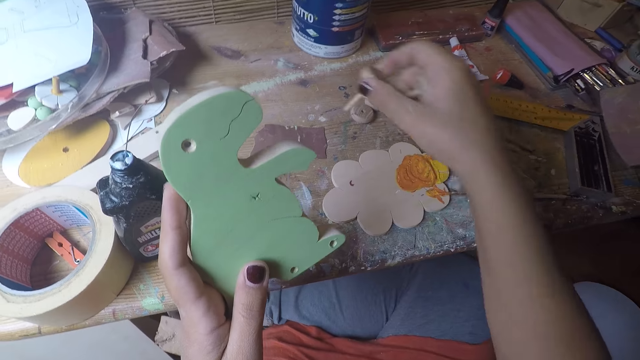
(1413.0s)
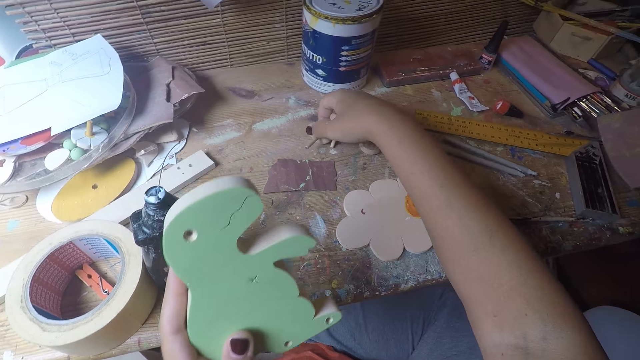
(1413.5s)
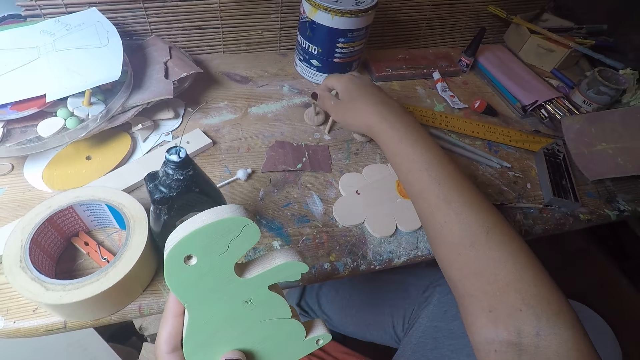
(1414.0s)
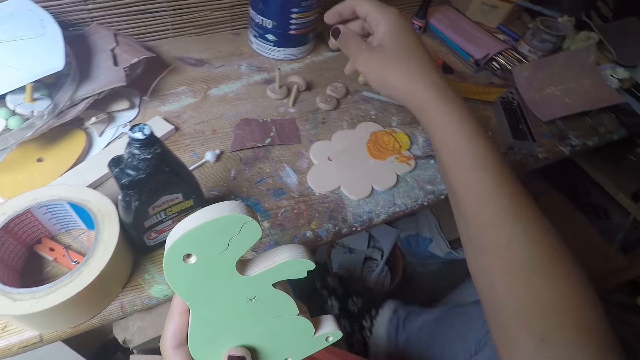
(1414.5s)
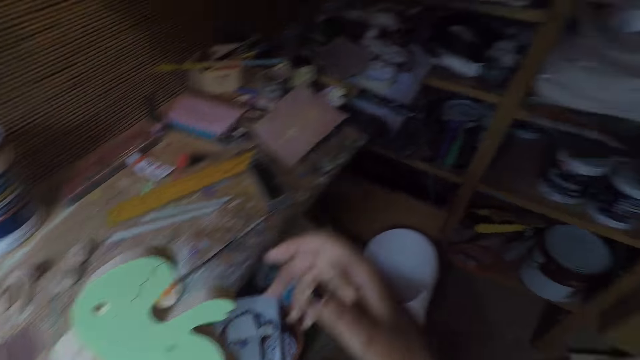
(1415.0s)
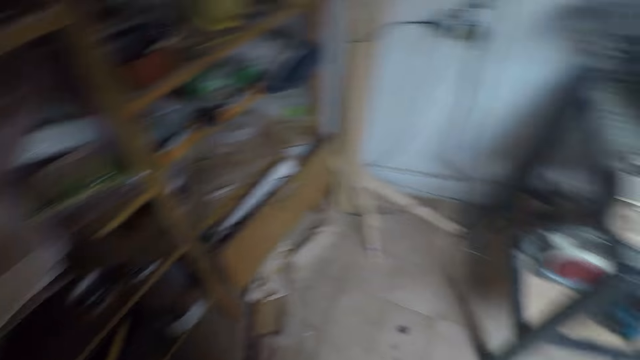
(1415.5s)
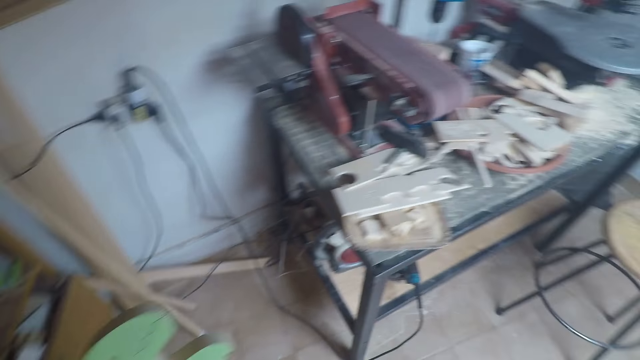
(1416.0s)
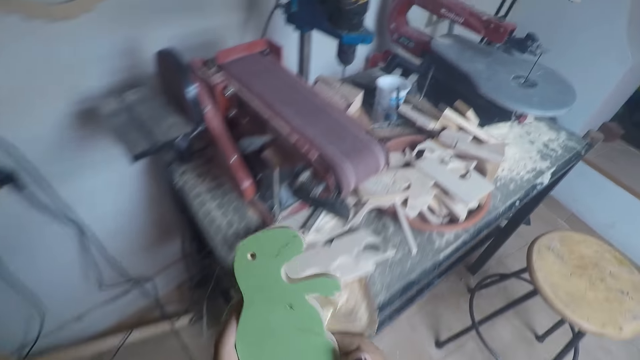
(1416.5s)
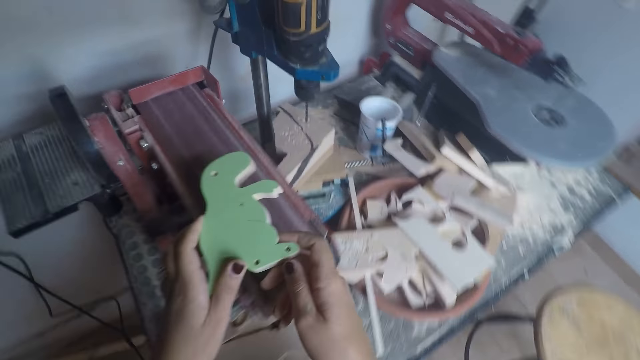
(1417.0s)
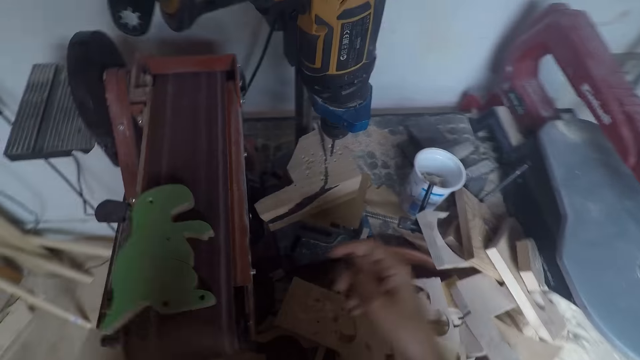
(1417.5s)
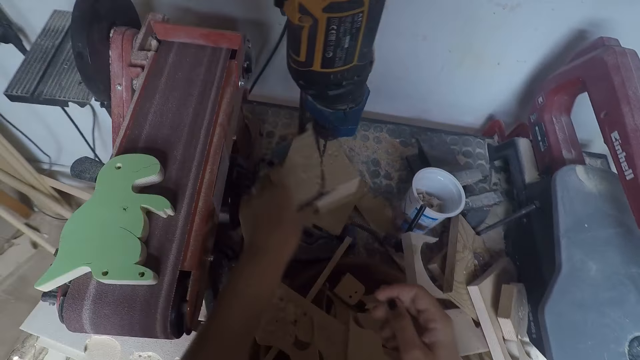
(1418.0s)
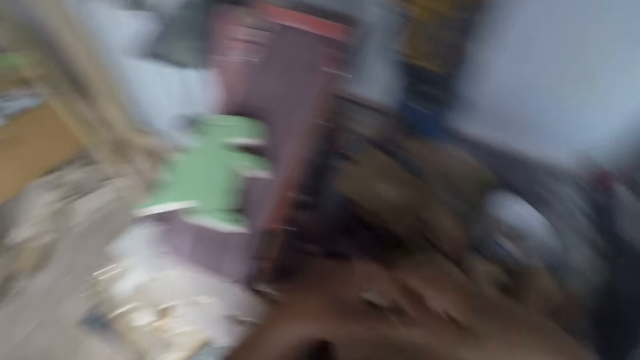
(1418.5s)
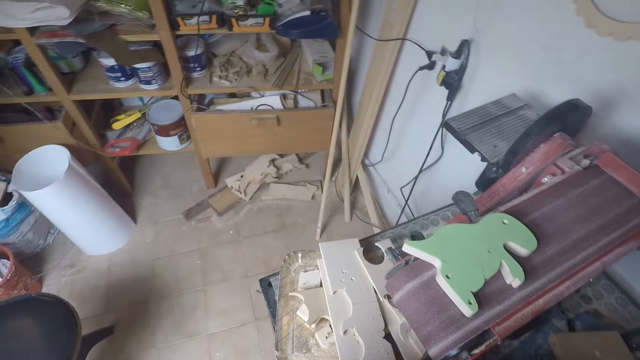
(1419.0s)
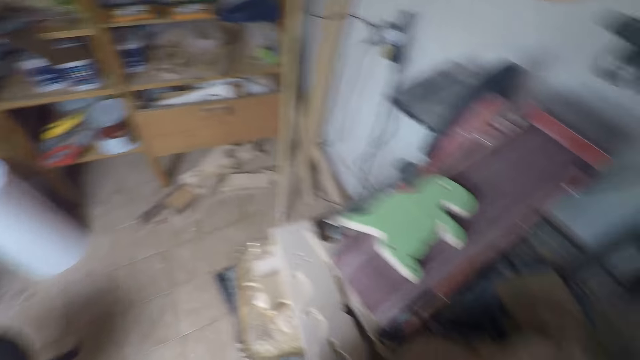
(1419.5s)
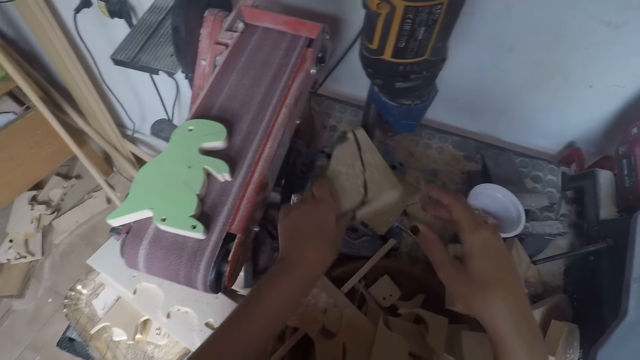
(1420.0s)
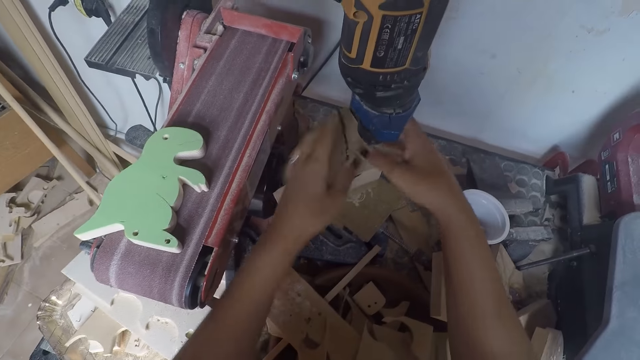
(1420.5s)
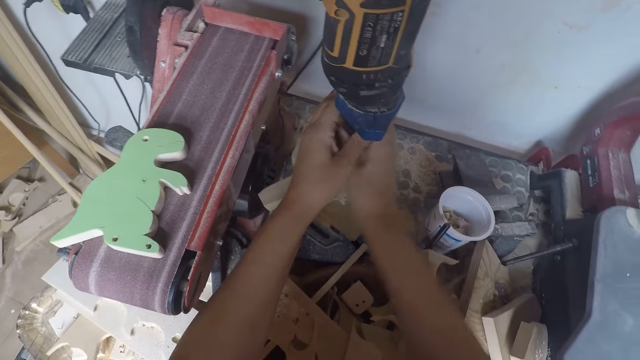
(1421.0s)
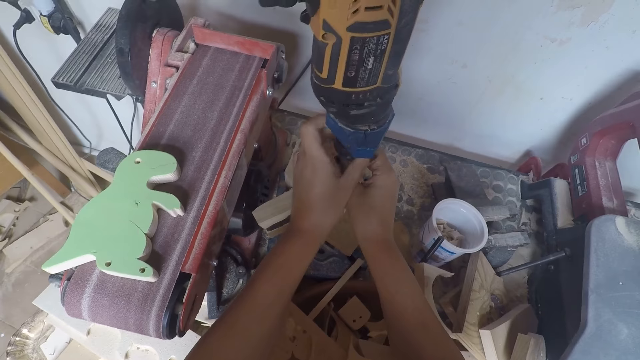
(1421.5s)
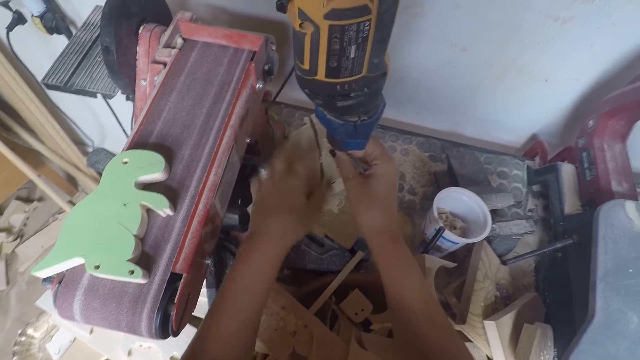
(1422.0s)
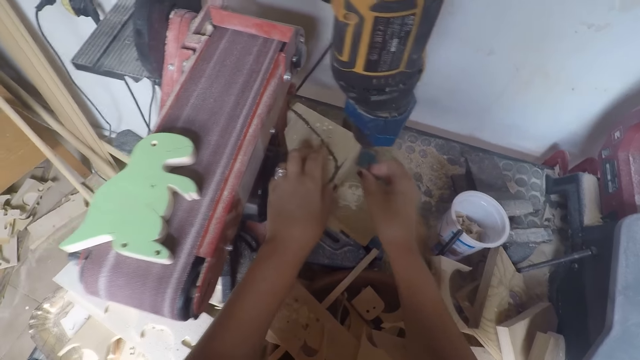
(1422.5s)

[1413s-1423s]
The camera wearer removes a rod in a wood craft. She puts the wood craft on a table. She drops the short wooden stick with the round wood in her right hand on the table. She drops the short wooden stick with the round wood in her right hand on the table again. She walks in a workshop towards a sandpaper machine. She drops the wood shaped dinosaur on the sandpaper machine with both hands. She carries a wood on a drill press with her left hand. She drops the wood on the drill press with her left hand. She removes the drill bit of the drill press with both hands.

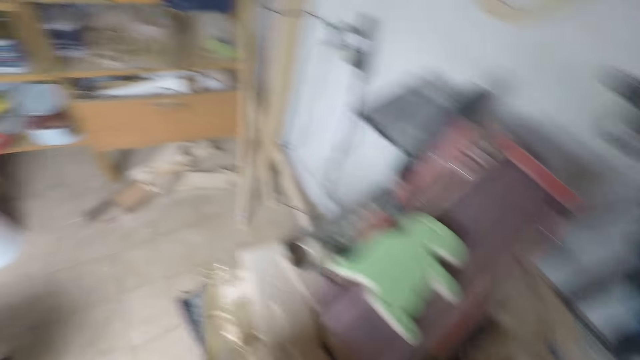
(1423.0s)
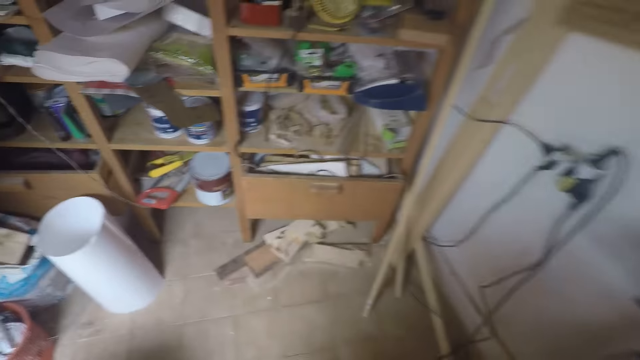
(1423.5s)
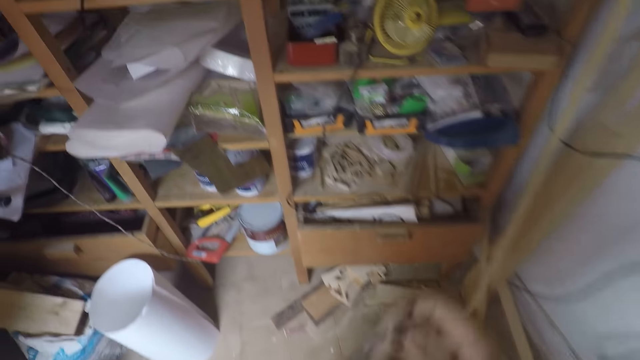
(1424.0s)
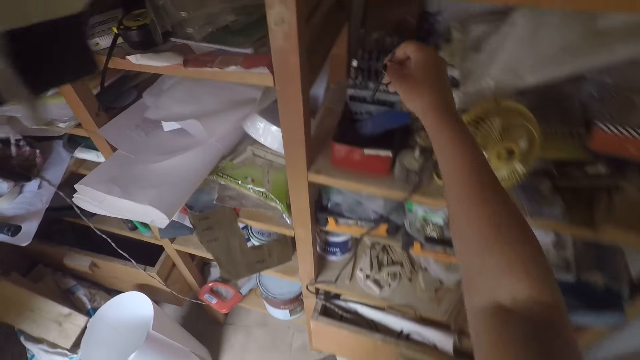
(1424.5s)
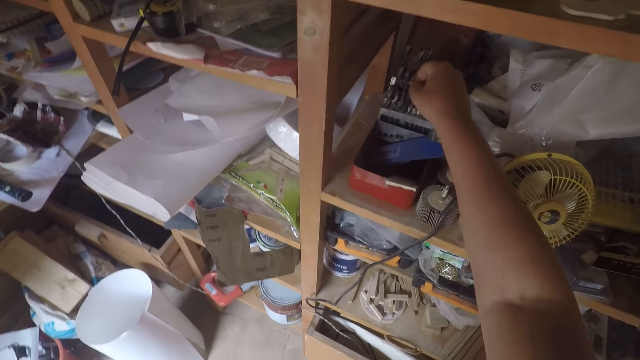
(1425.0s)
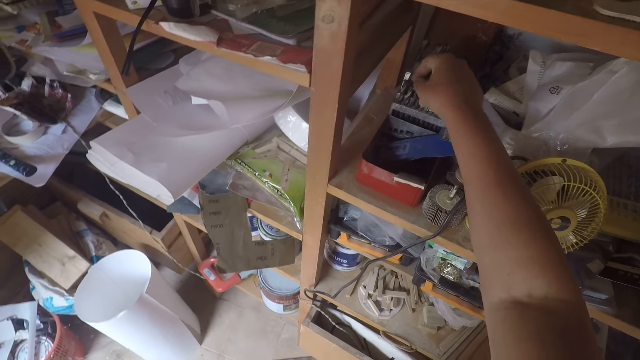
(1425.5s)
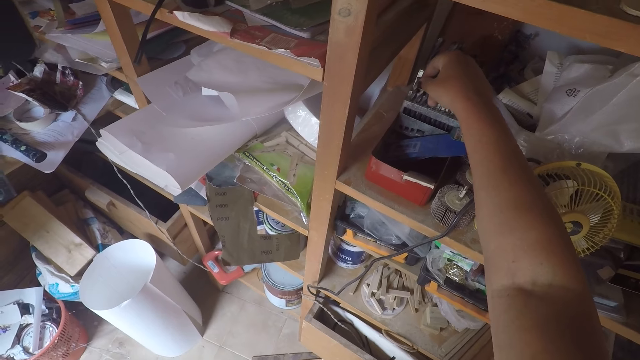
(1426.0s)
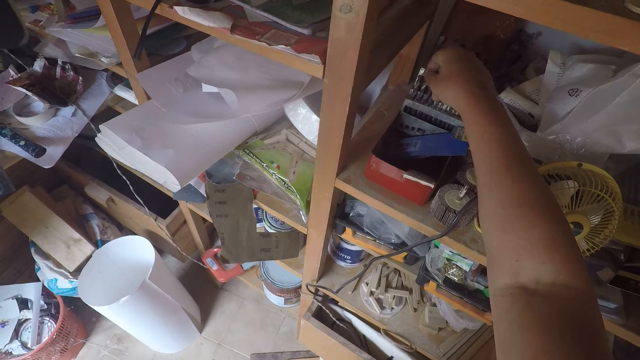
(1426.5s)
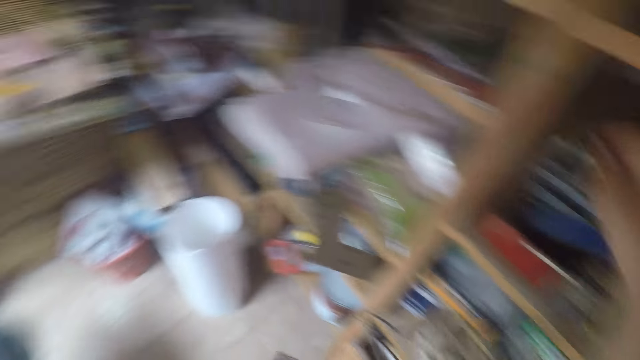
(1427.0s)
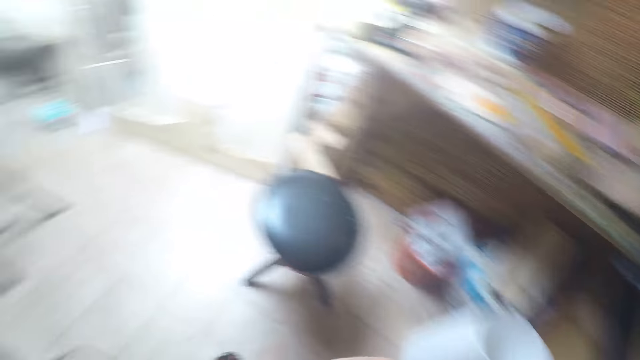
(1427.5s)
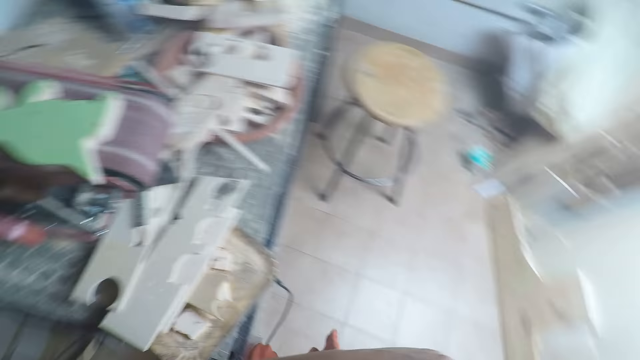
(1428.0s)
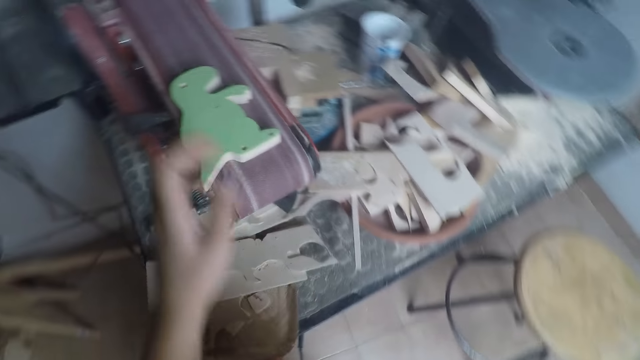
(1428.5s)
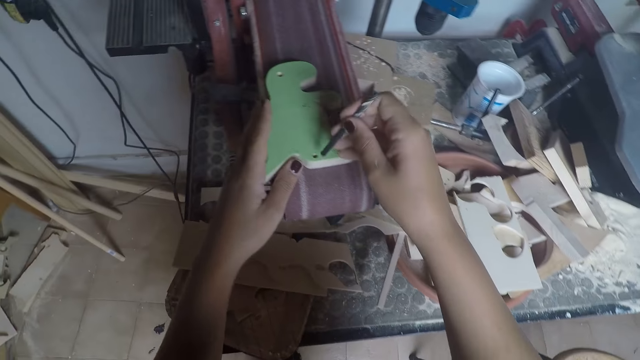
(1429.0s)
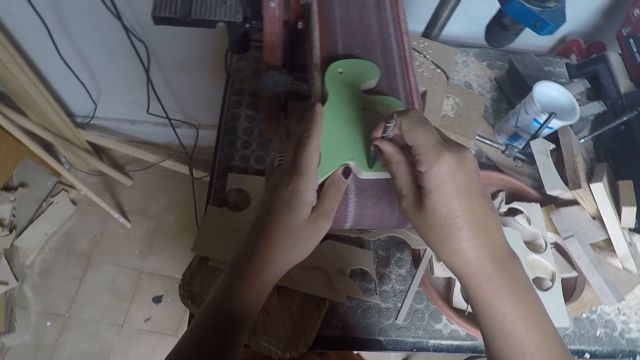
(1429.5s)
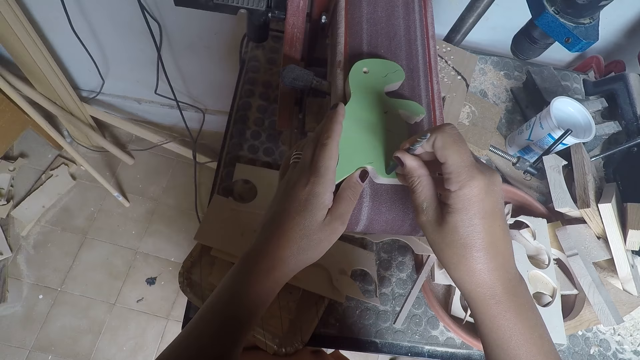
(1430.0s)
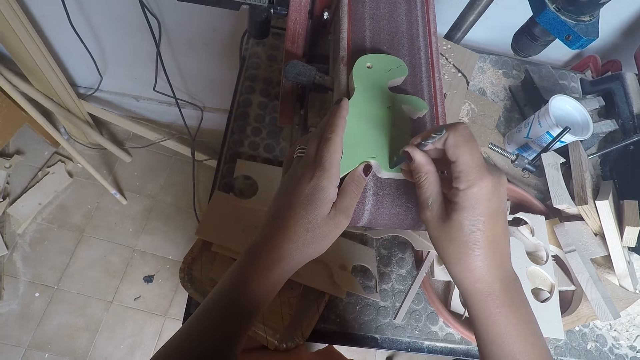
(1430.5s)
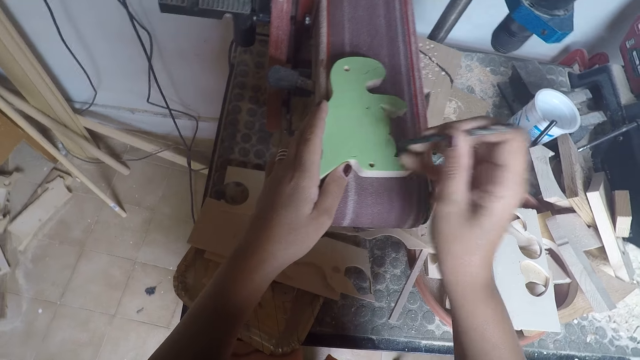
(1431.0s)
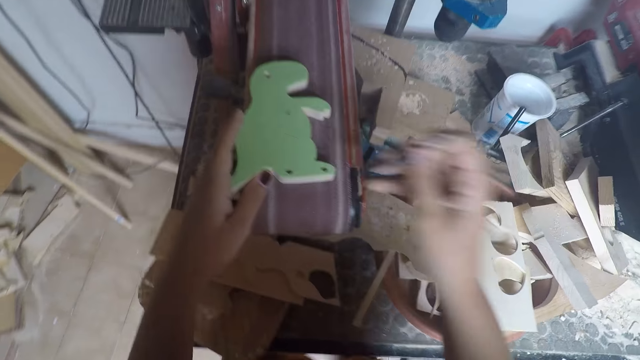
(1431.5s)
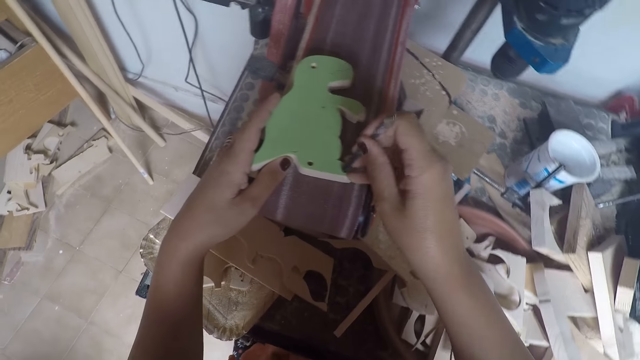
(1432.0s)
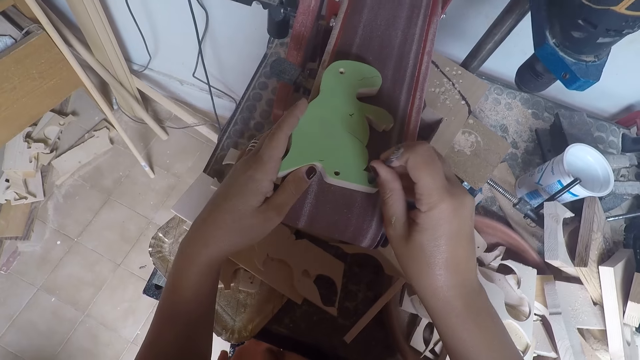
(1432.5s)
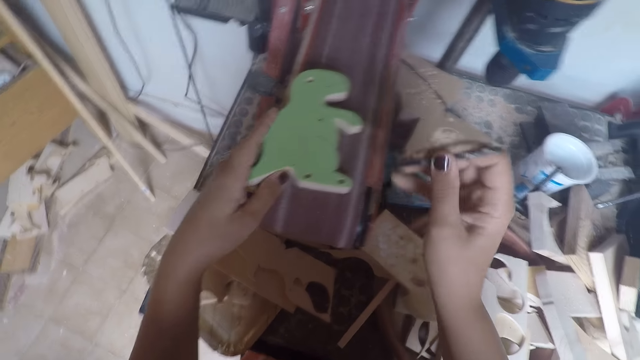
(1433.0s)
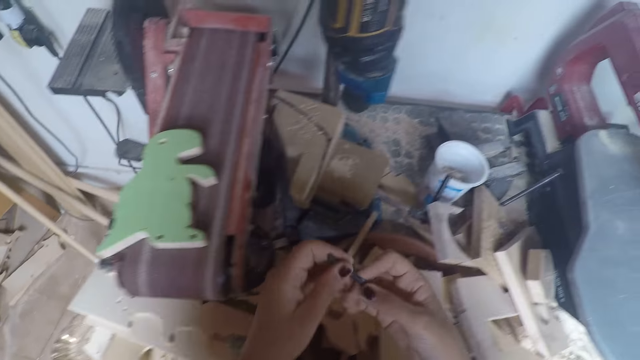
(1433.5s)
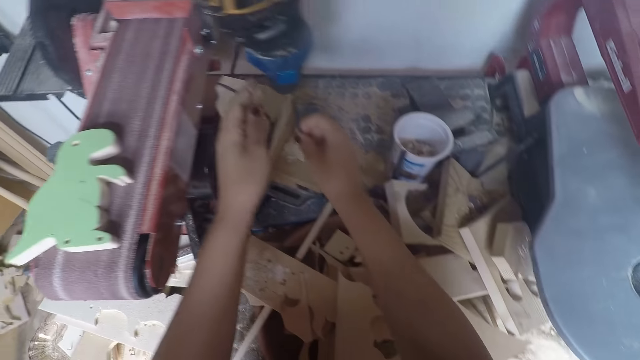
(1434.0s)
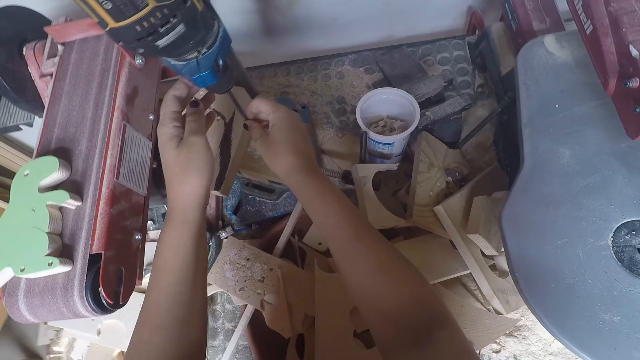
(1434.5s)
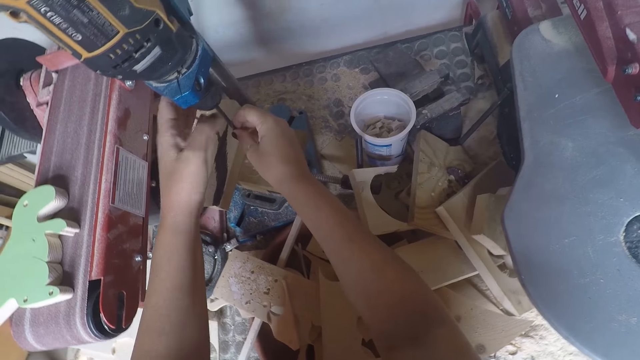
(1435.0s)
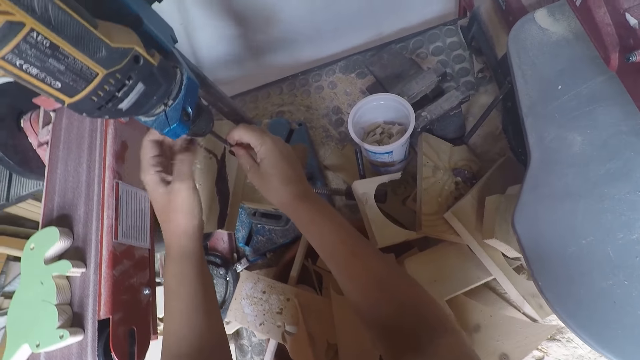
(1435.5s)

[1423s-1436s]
The camera wearer walks in a workshop towards a shelf. She drops the drill bit in her right hand in a container on the shelf. She picks up a drill bit in the container on the shelf with her right hand. She walks in the workshop towards the sandpaper machine. She puts the drill bit in the hole of the wood shaped dinosaur with her right hand. She puts the drill bit in the hole of the wood shaped dinosaur with her right hand again. She puts the drill bit in the drill press with both hands. She rotates on a drill chuck.
